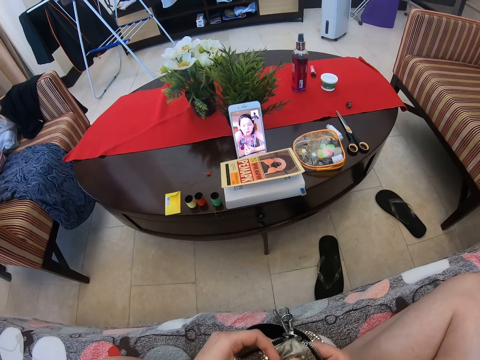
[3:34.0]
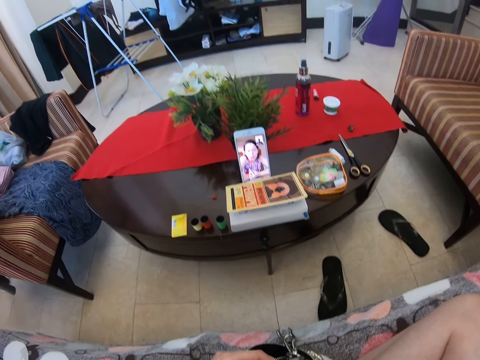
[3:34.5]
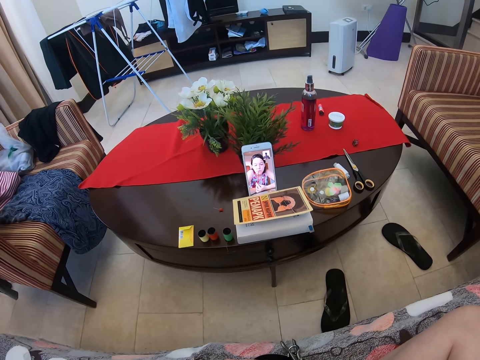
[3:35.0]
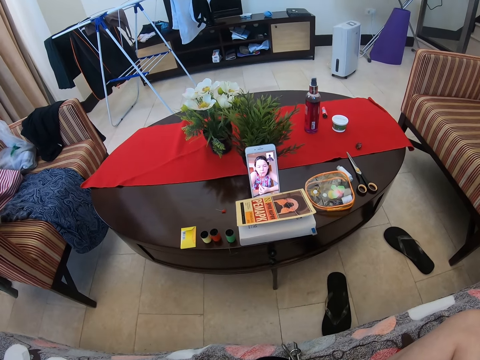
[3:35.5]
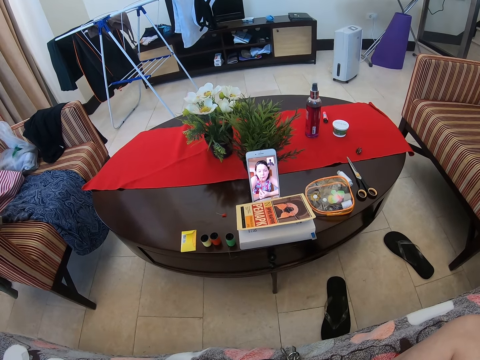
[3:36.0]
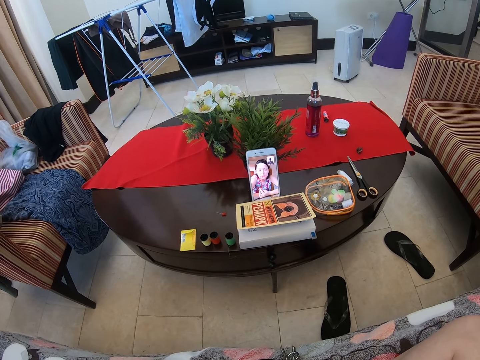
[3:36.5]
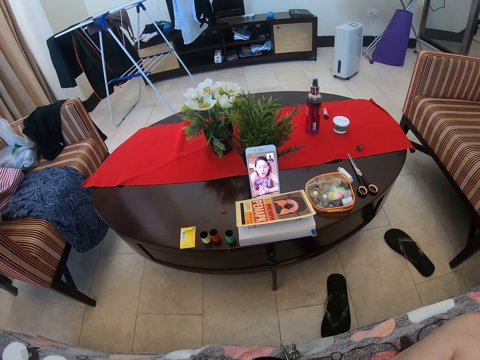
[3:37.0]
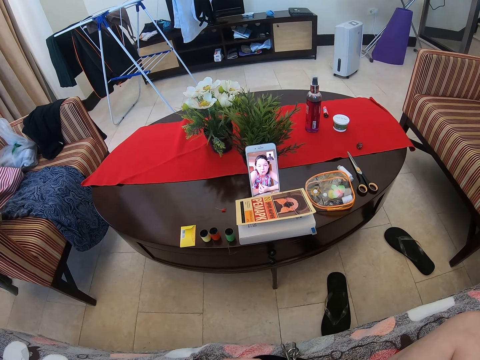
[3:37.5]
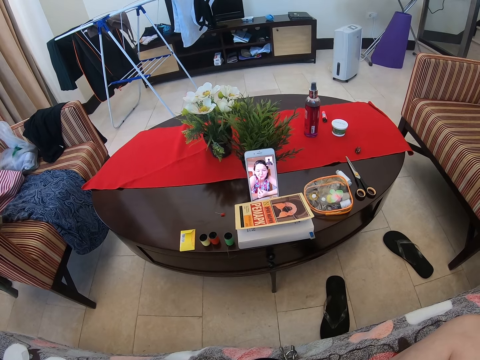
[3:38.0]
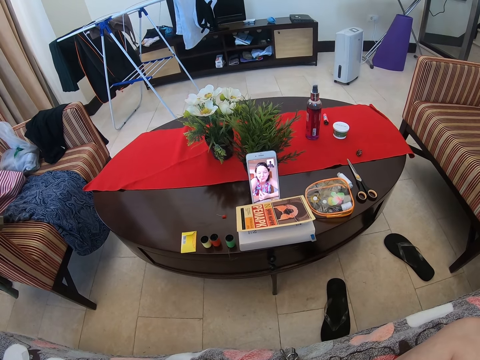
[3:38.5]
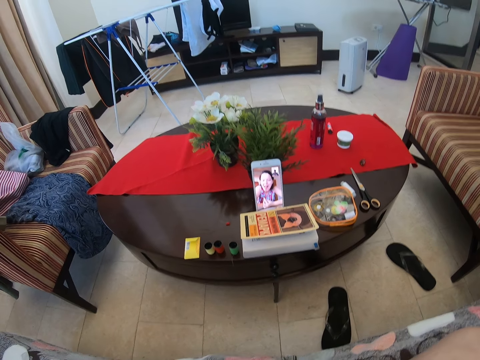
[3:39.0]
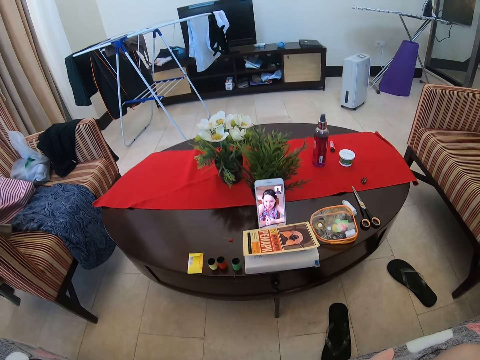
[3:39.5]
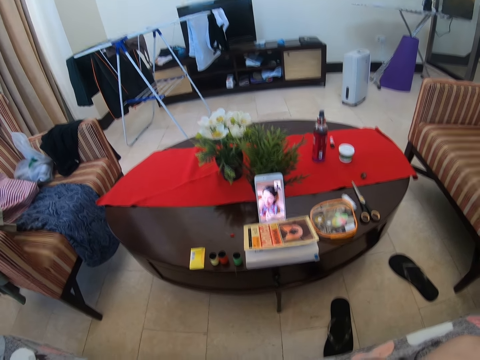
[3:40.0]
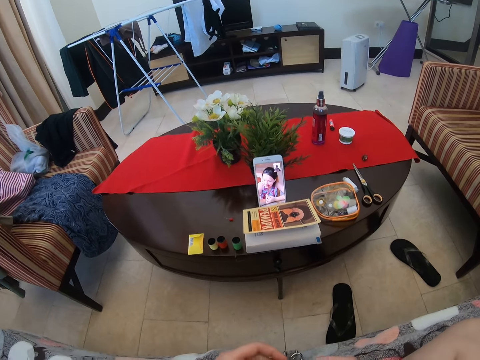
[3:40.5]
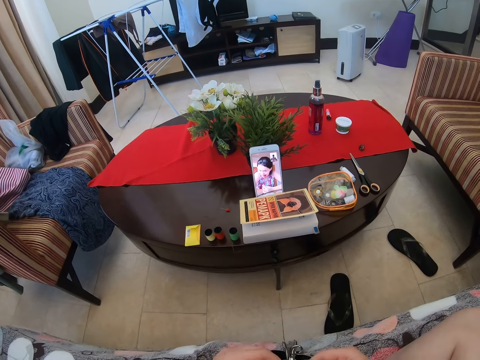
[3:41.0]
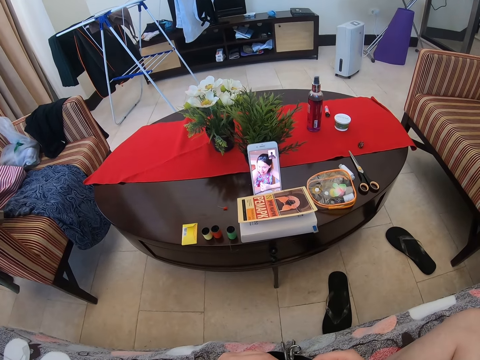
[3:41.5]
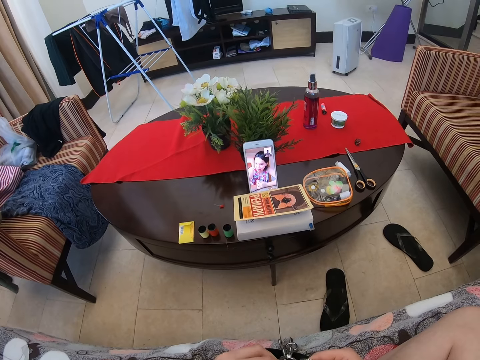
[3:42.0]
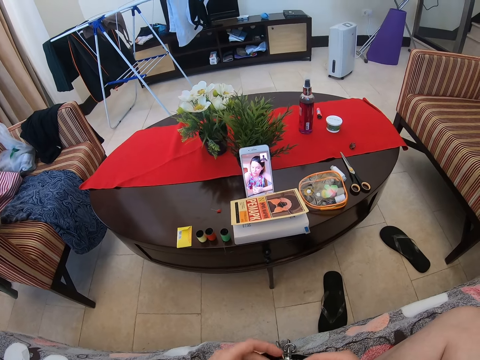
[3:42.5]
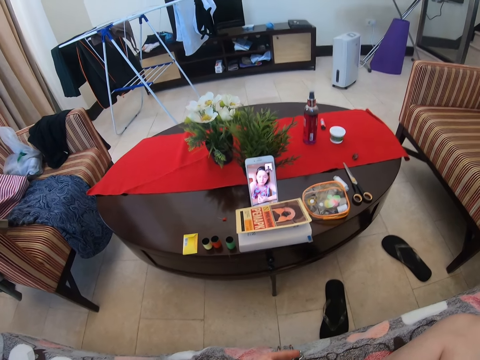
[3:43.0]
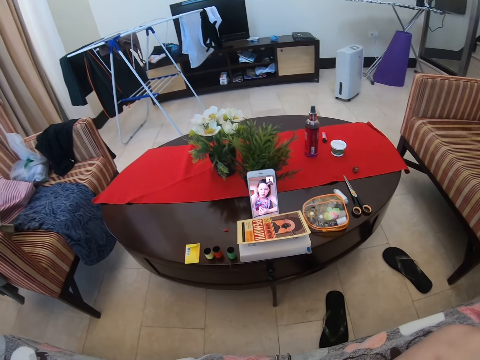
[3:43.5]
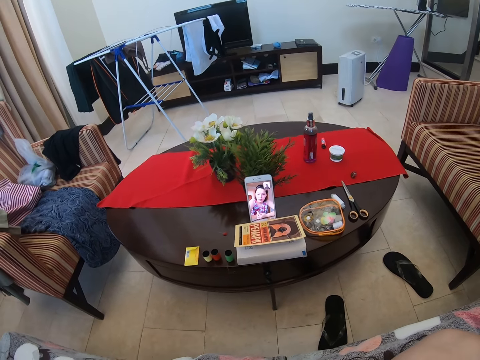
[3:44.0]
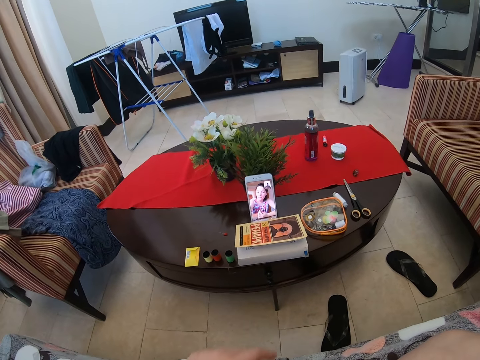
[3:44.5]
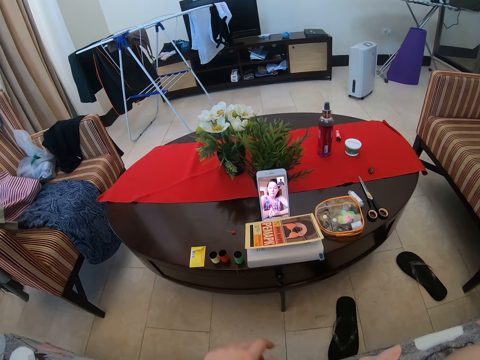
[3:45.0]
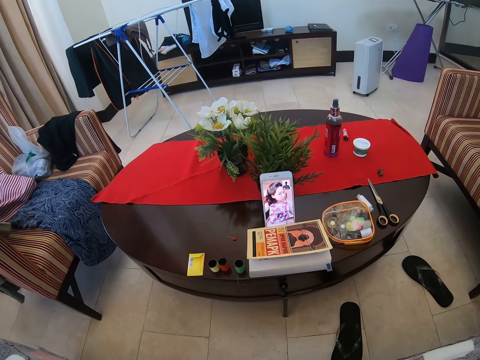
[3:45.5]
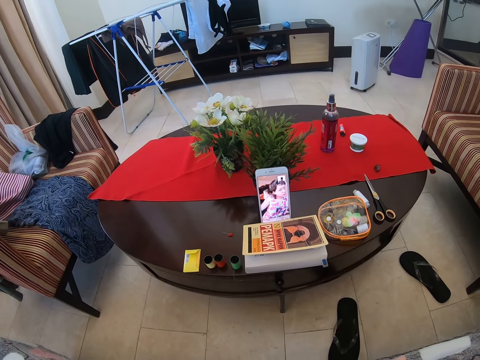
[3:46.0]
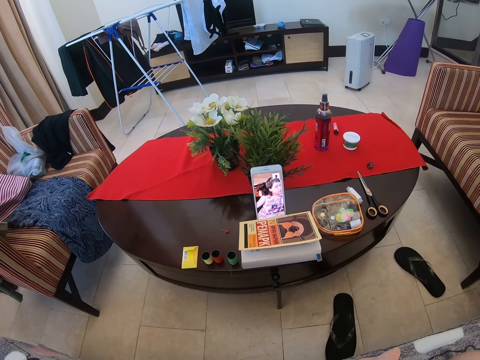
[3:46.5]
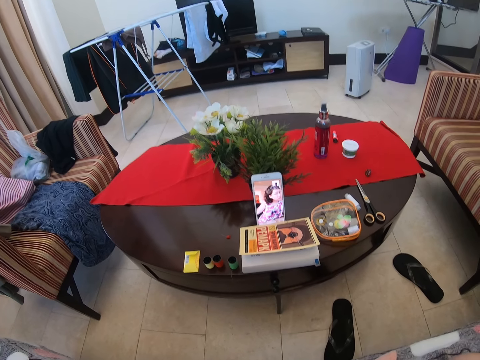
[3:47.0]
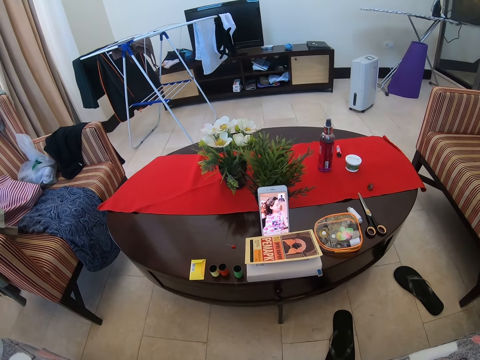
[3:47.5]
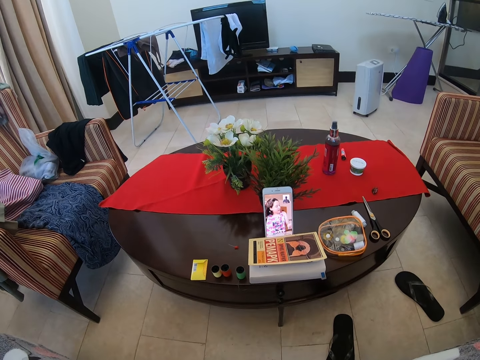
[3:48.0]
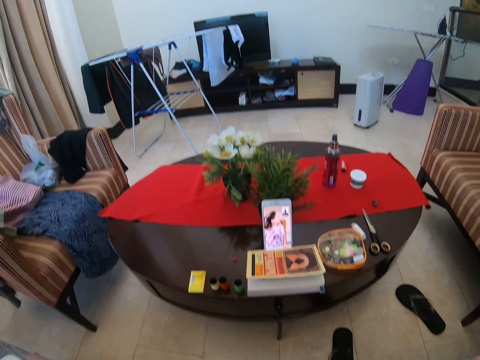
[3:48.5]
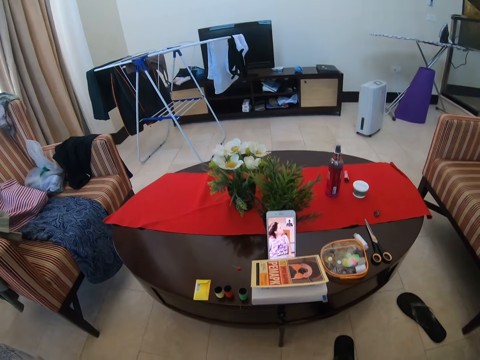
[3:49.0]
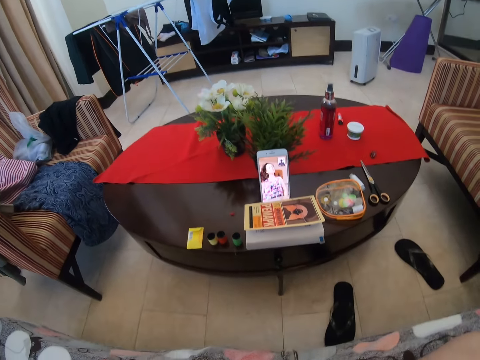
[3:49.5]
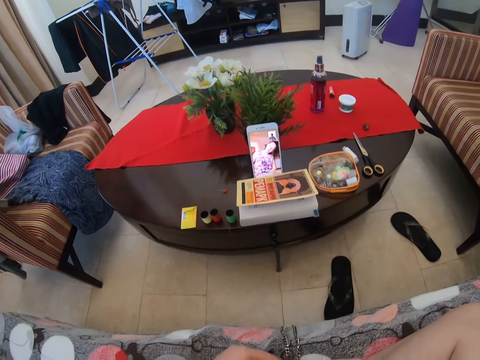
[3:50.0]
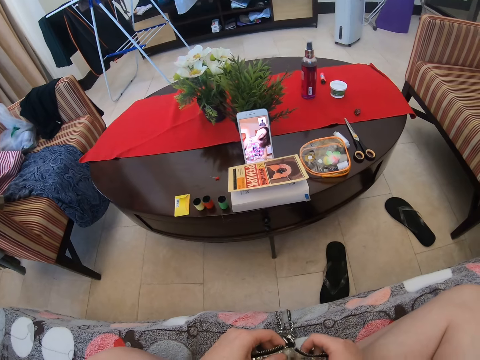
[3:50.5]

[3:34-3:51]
The camera wearer talks to a person via the phone. They fix the porch bag. The person is touching her hair. The camera wearer talks to the person via the phone.

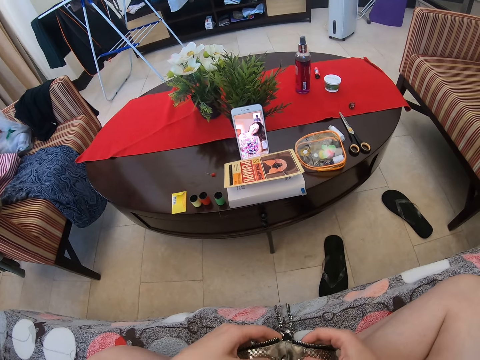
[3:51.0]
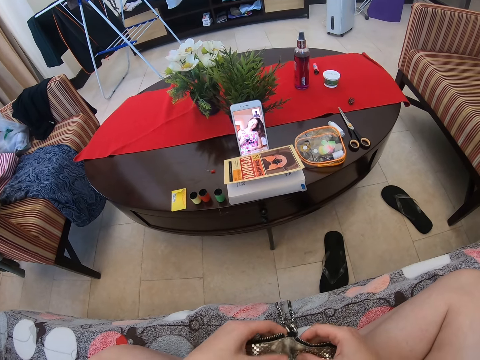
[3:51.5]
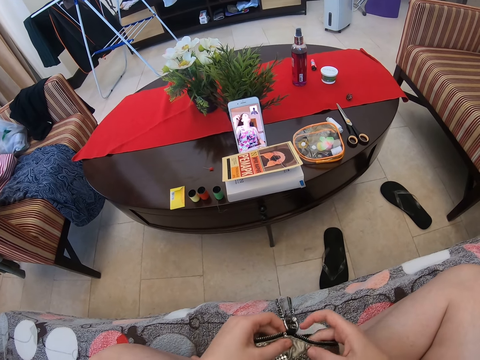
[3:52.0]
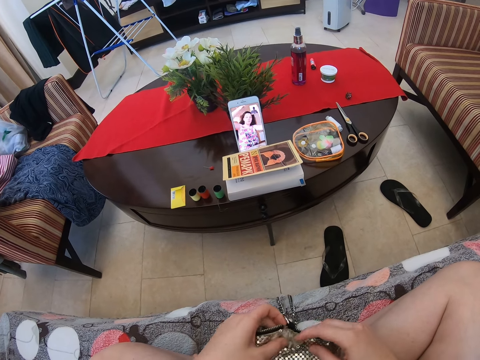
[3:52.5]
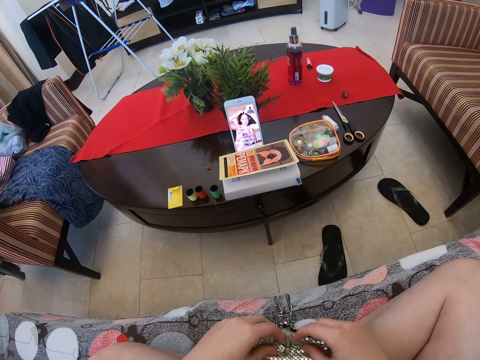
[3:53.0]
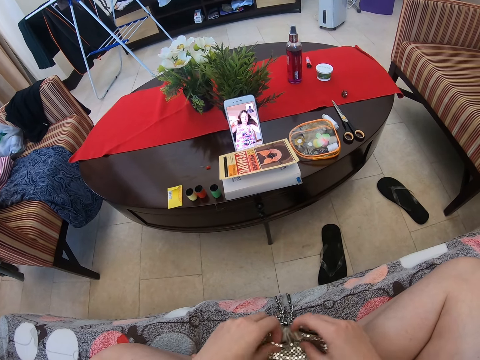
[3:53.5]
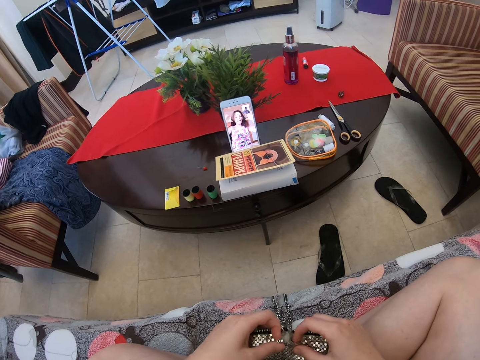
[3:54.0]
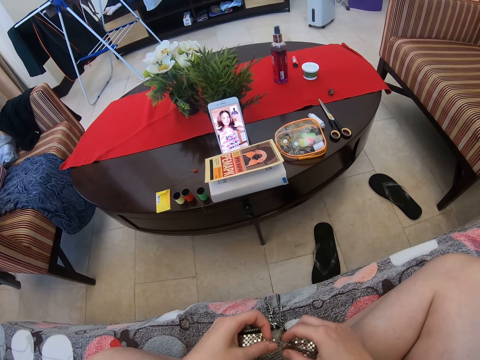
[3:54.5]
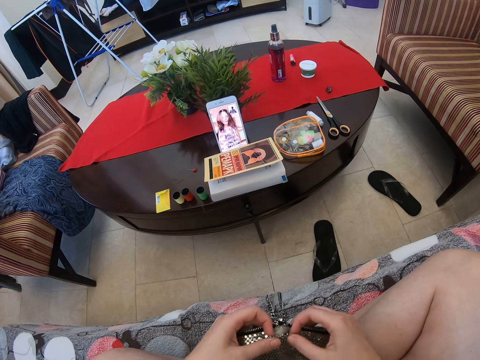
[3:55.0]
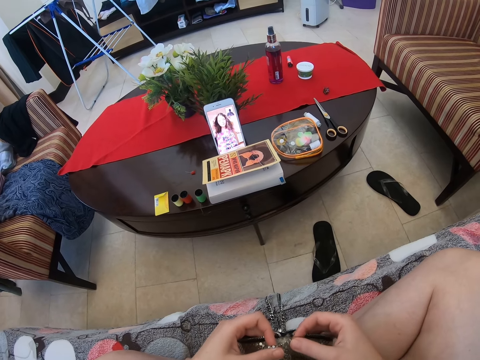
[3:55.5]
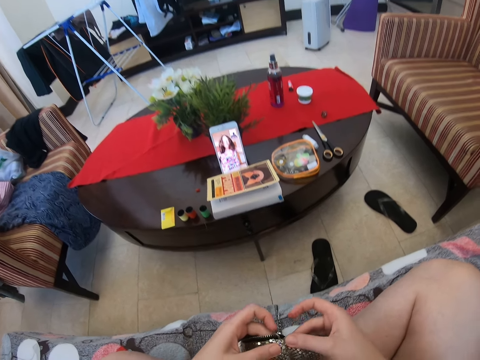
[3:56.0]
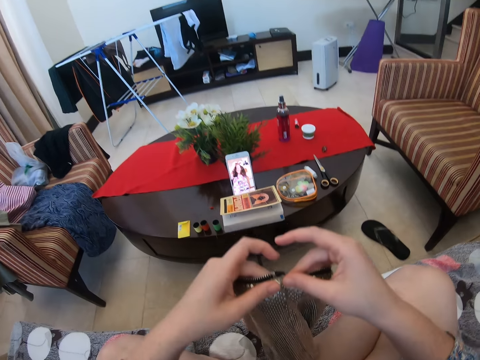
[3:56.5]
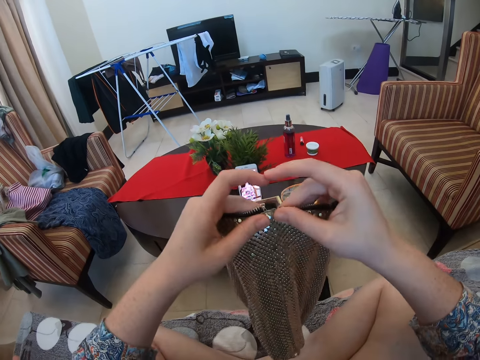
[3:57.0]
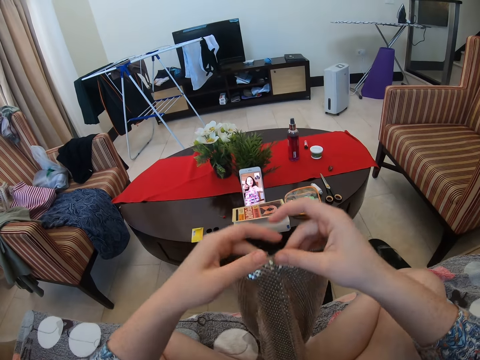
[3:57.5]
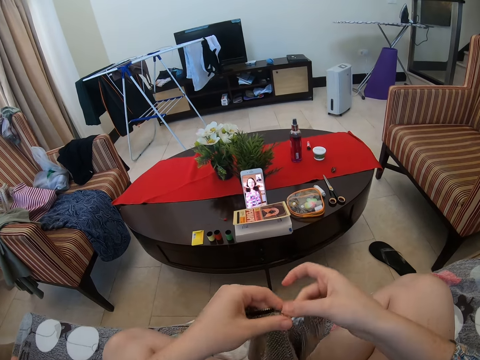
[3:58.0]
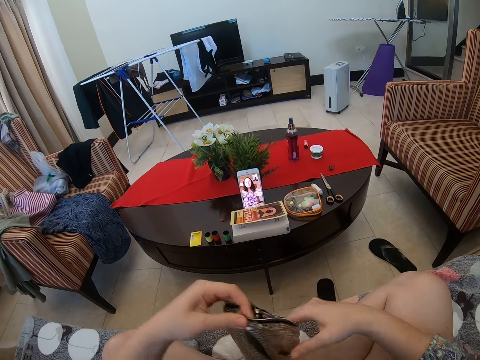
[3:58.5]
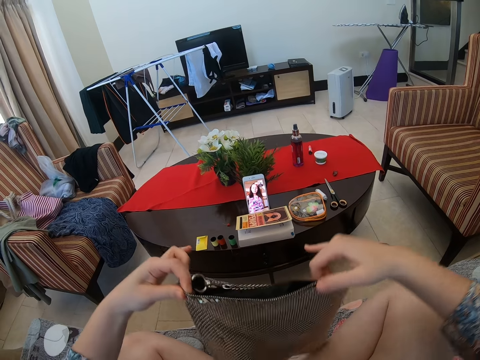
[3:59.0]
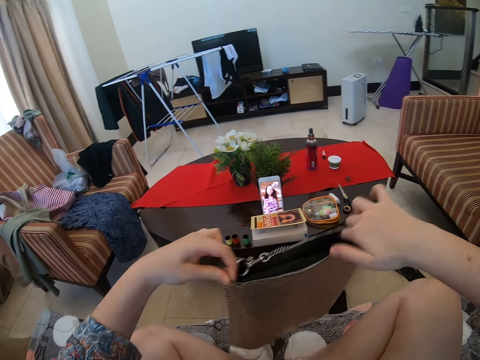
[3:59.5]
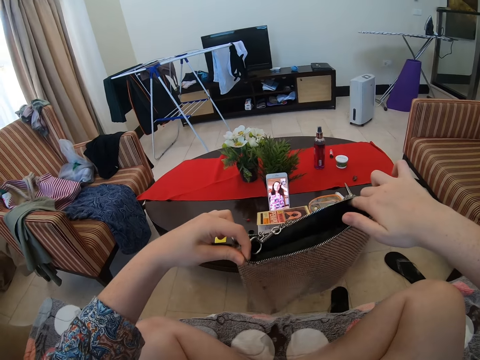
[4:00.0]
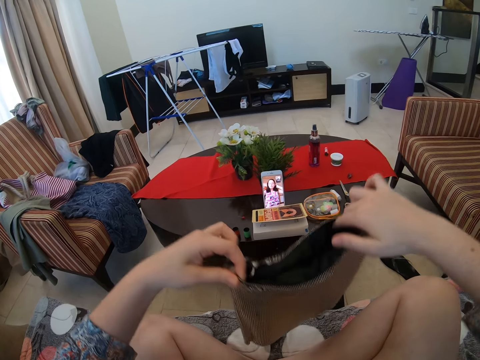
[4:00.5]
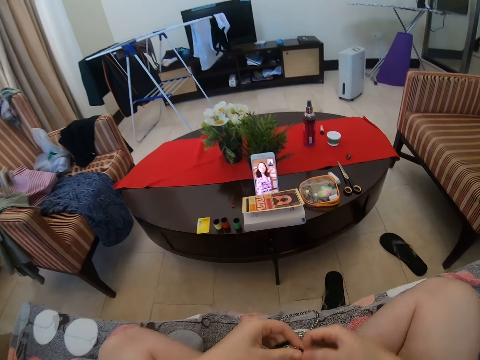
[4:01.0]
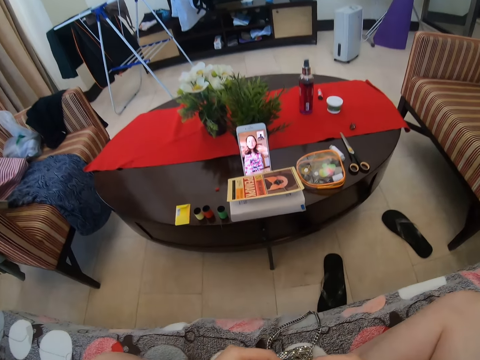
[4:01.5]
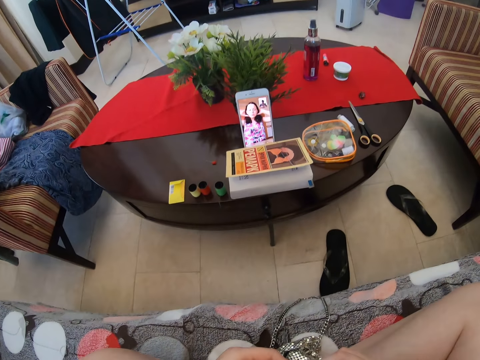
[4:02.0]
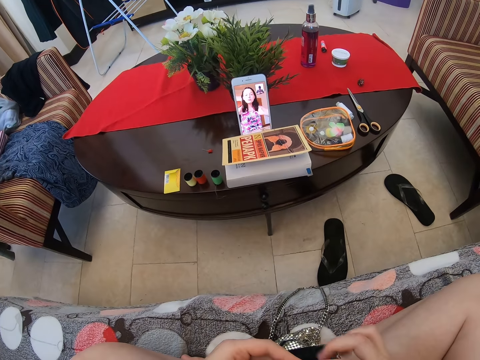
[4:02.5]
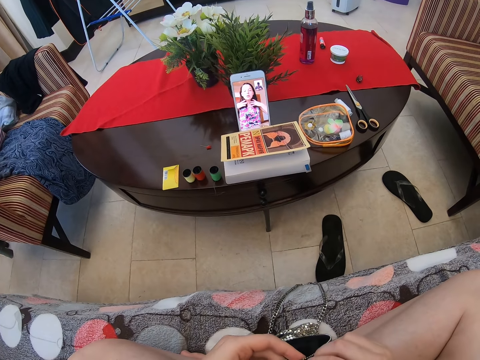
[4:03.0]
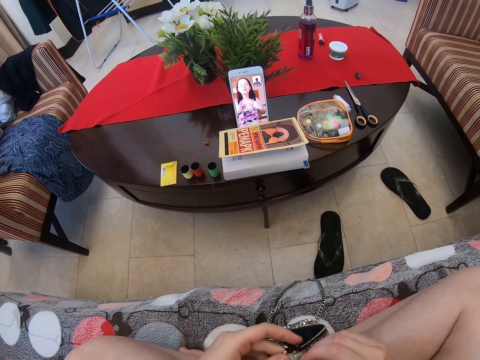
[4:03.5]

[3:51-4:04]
The camera wearer fixes the porch bag. They are showing their bag. They lift the porch bag. They fix the porch bag and talk to a person via the phone.
